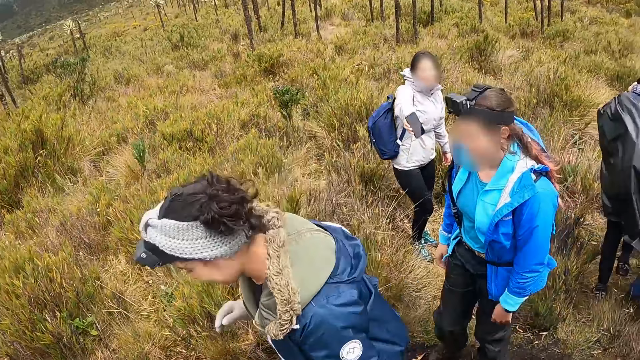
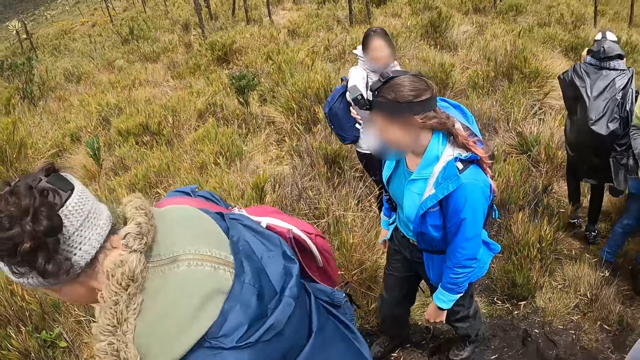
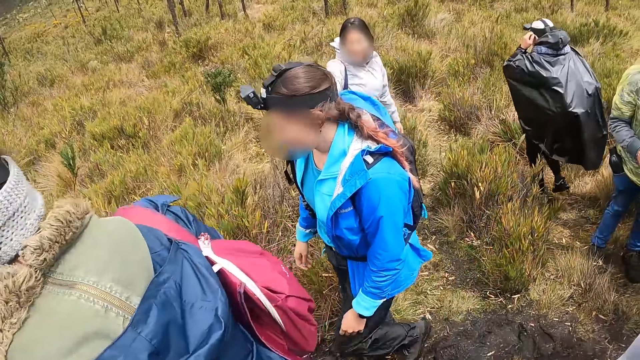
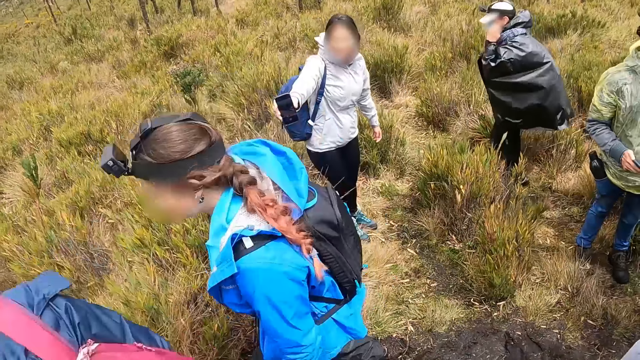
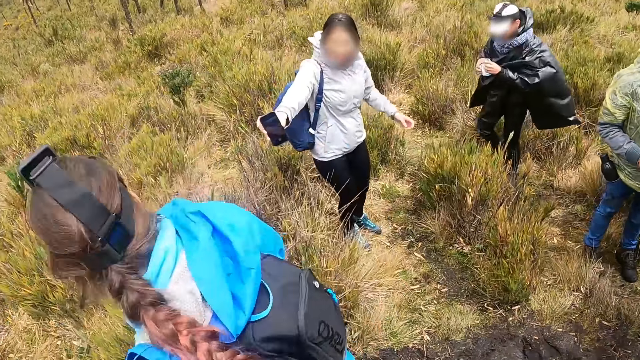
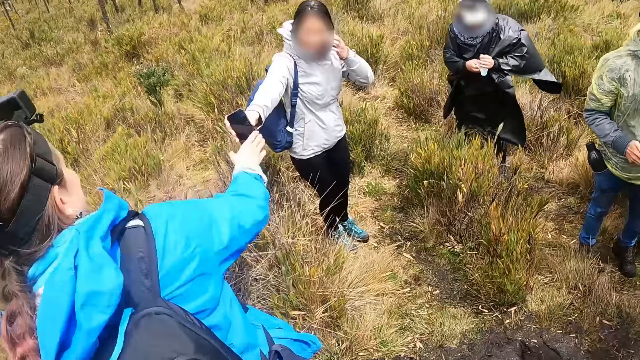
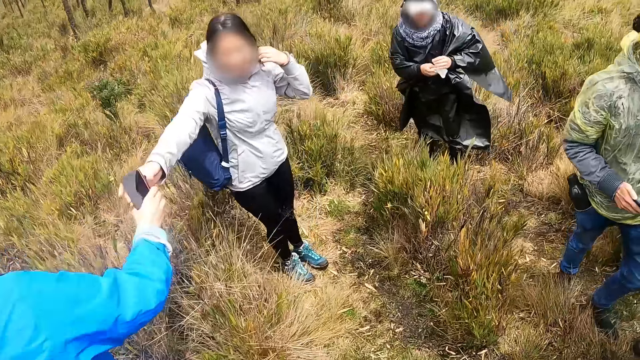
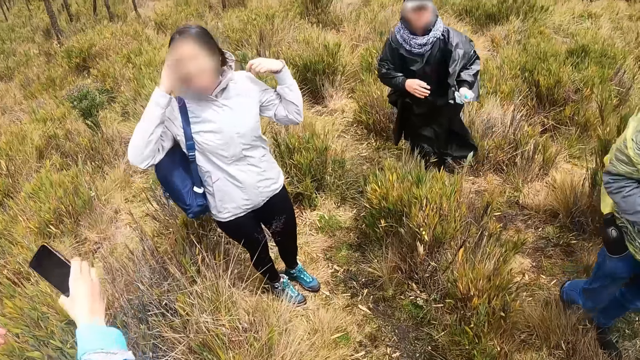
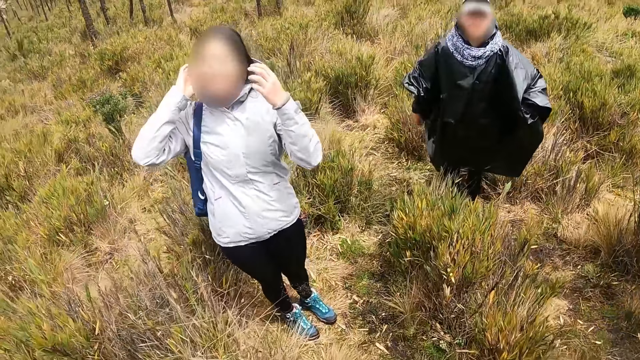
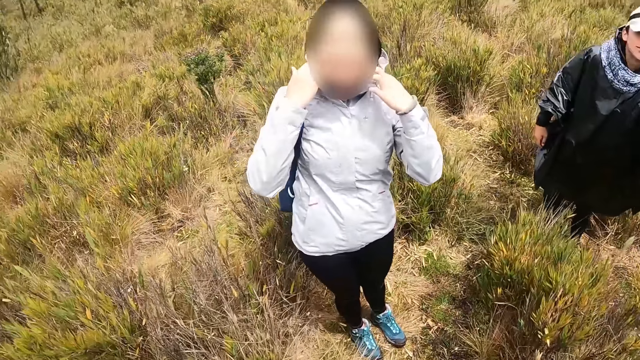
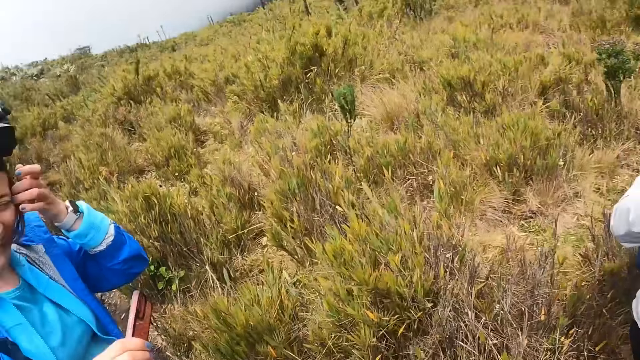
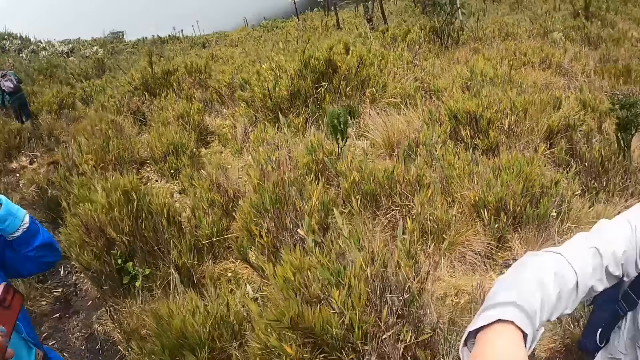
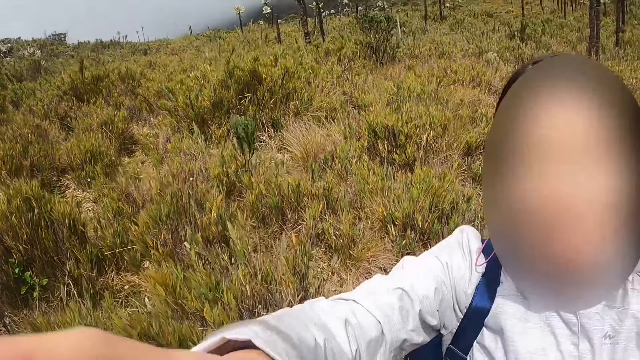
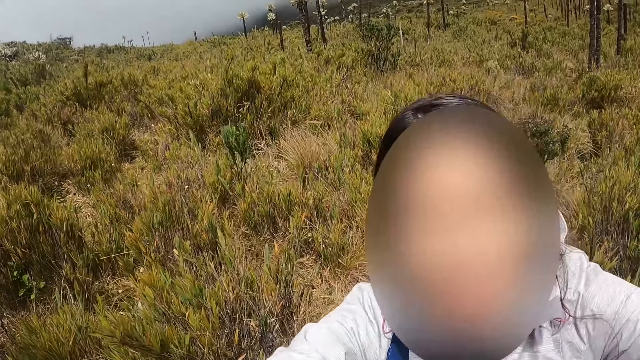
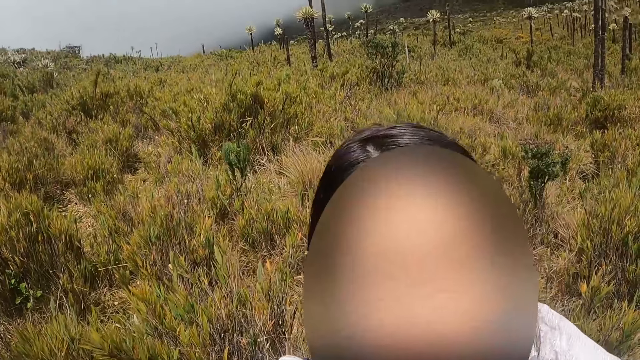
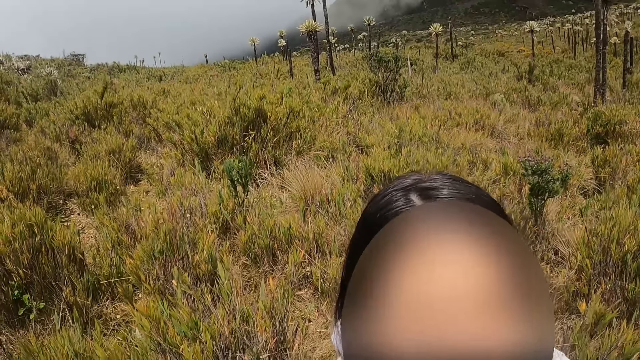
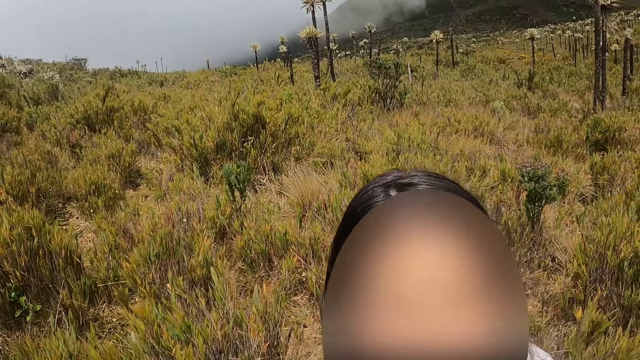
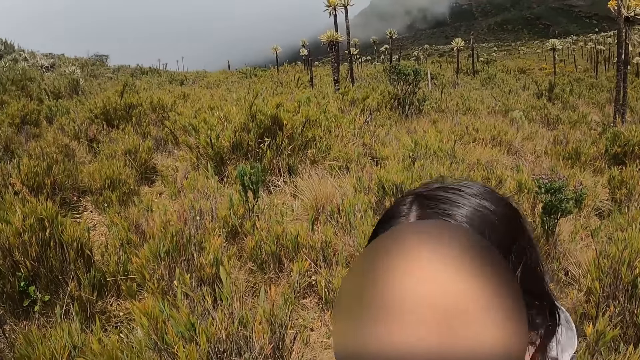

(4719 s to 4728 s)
The camera wearer looks around. A woman collects the phone from another woman with her right hand. The other woman interacts with the camera wearer.

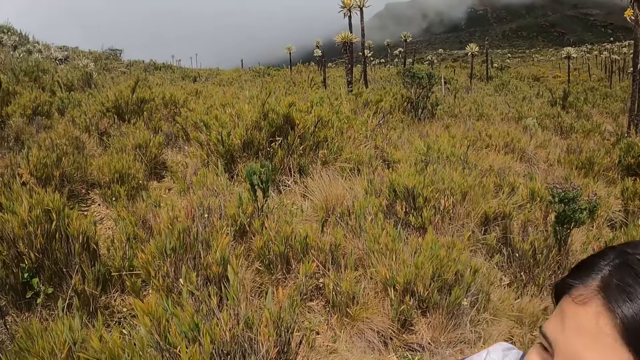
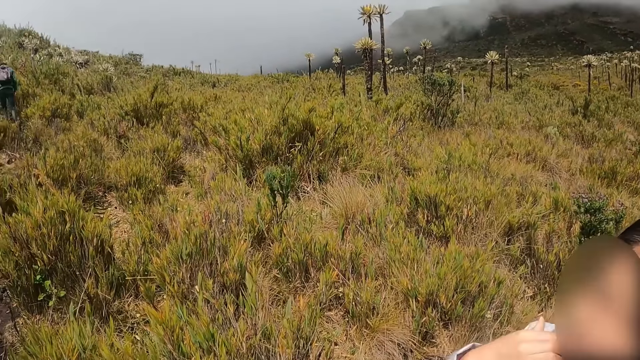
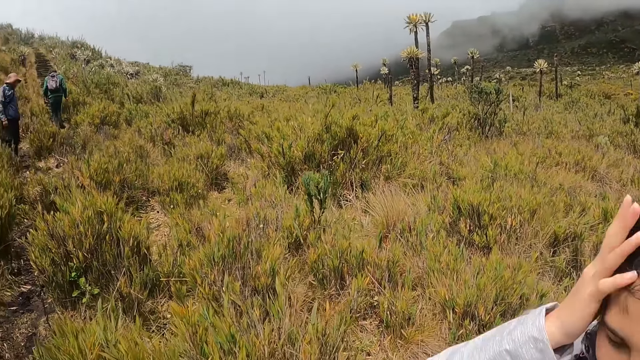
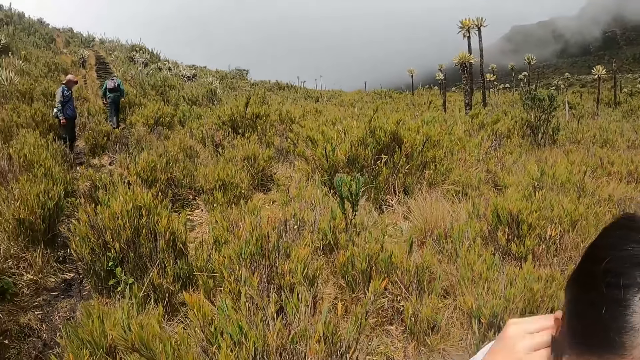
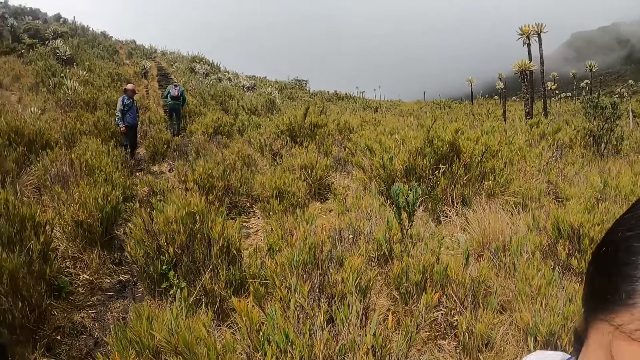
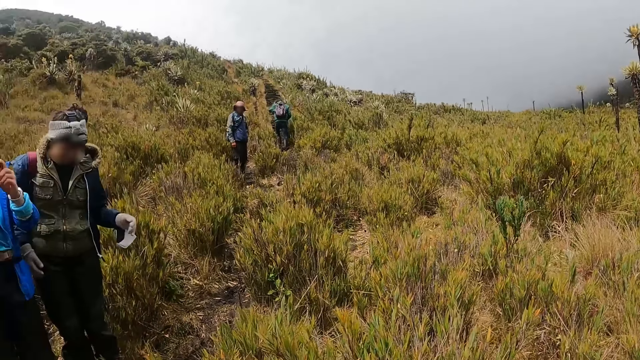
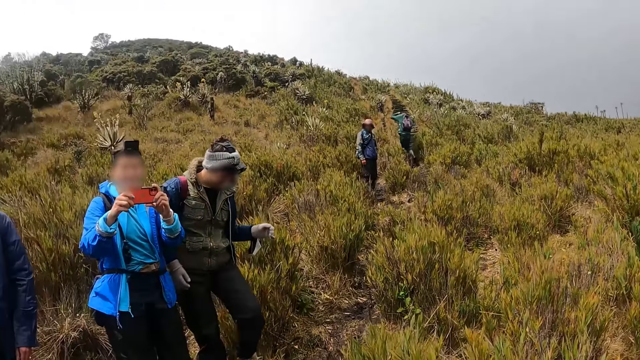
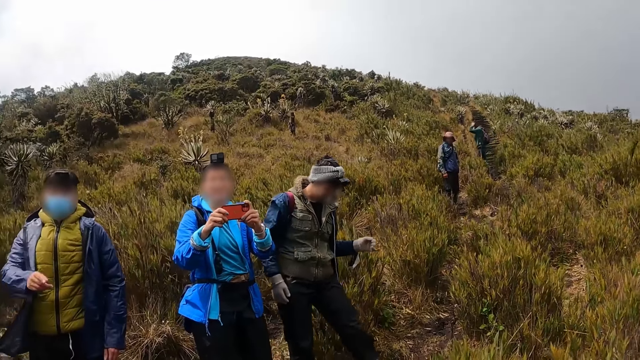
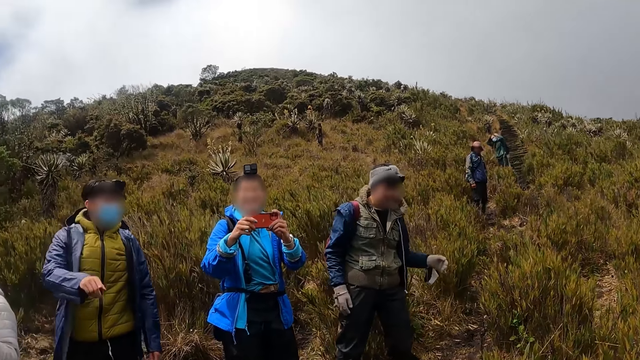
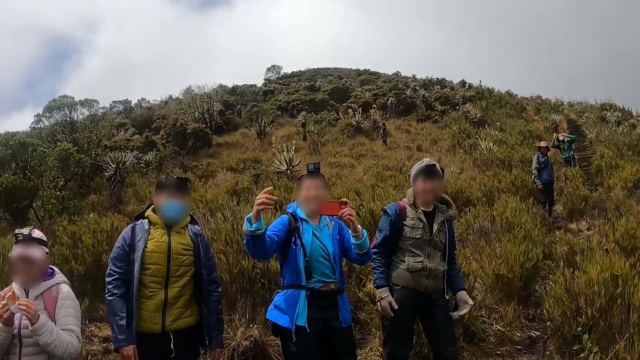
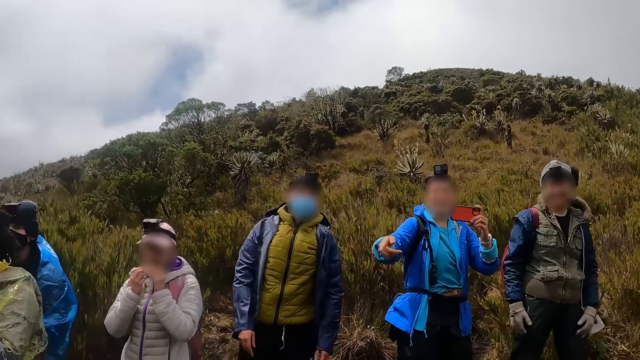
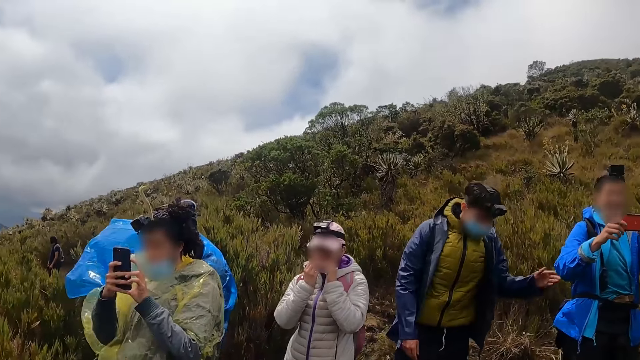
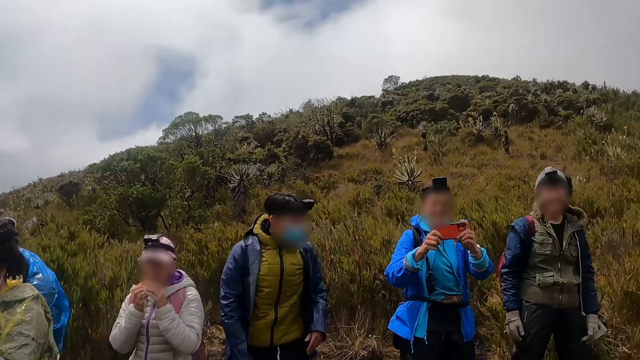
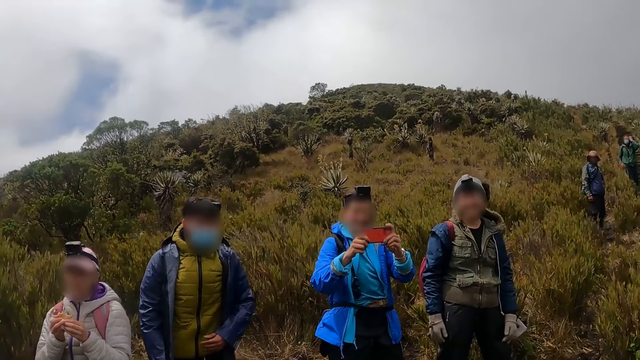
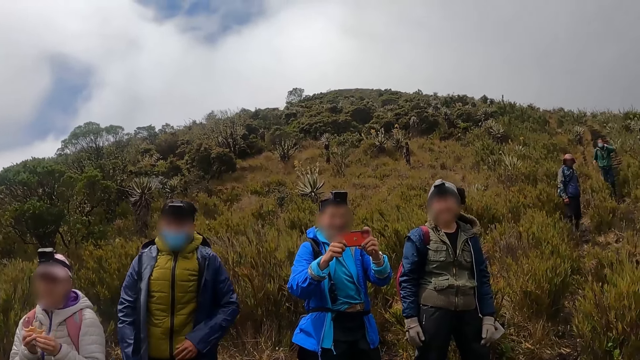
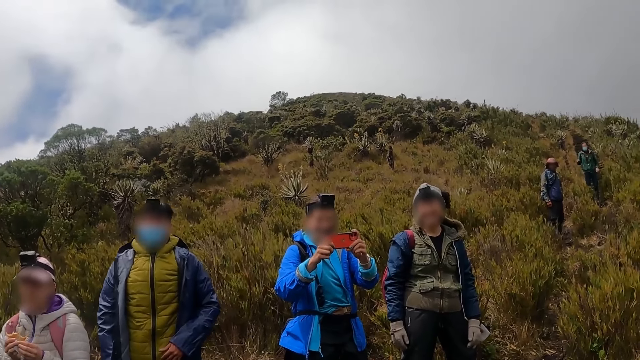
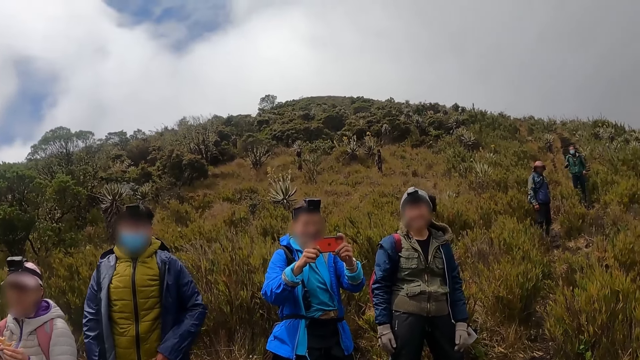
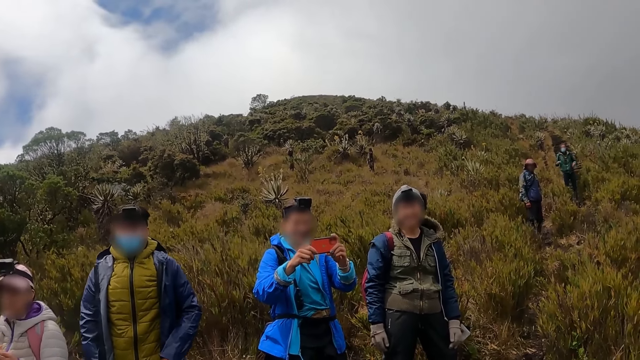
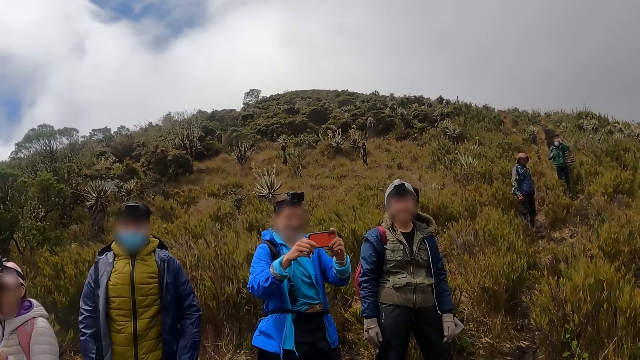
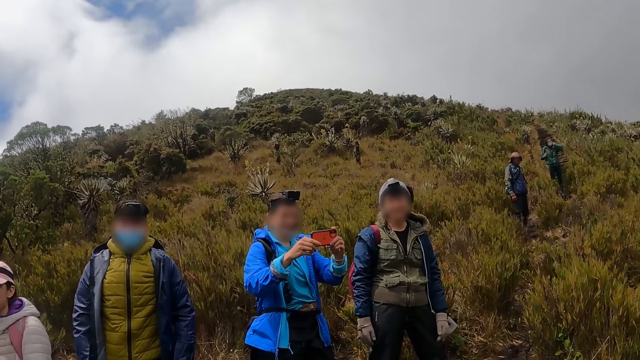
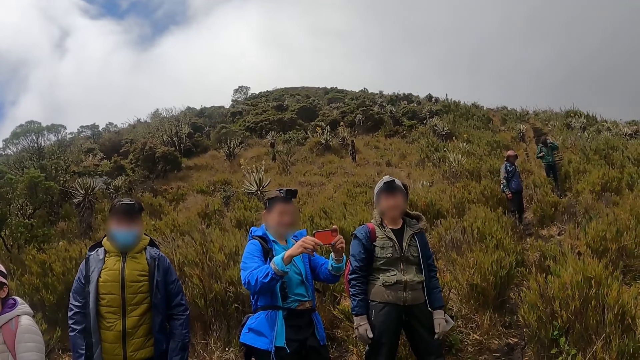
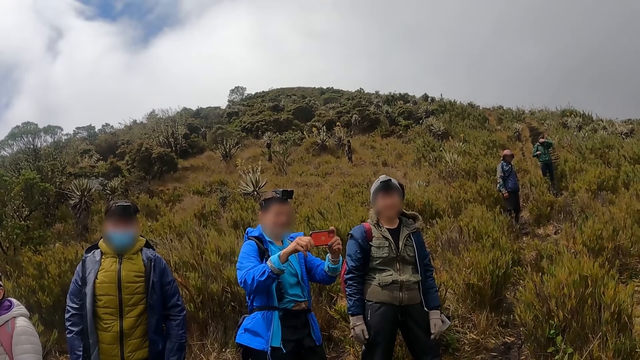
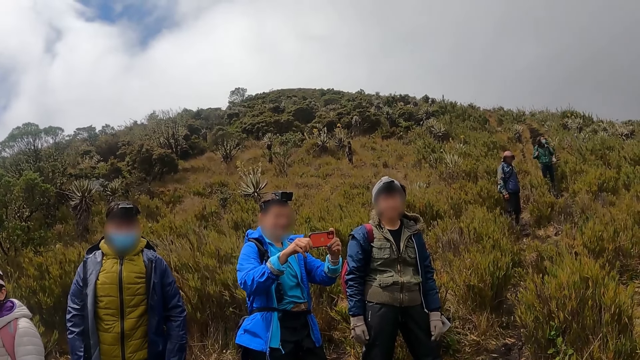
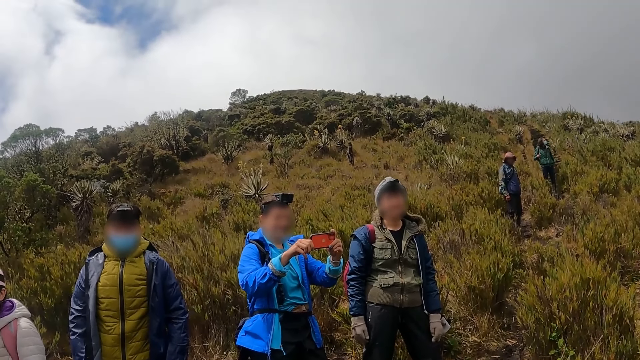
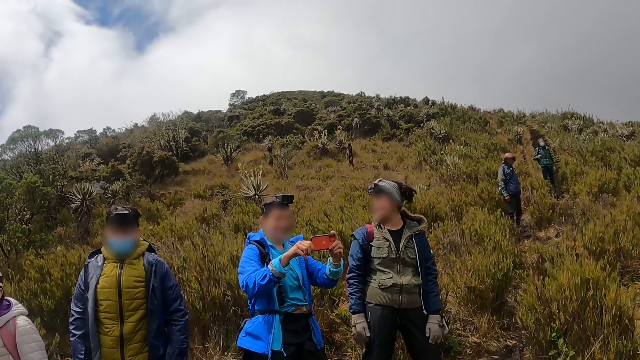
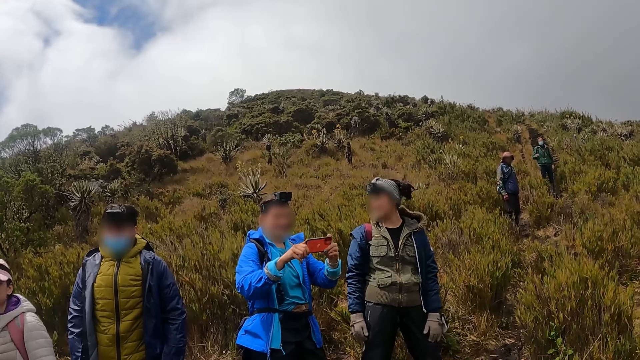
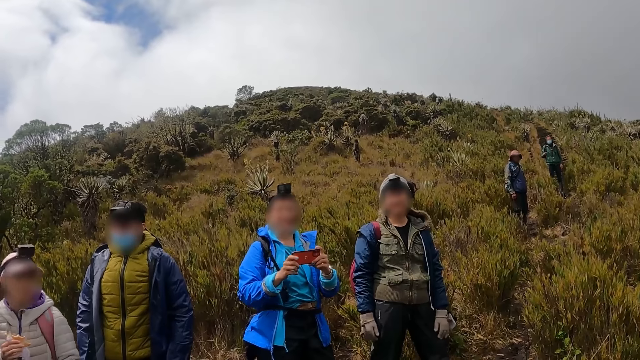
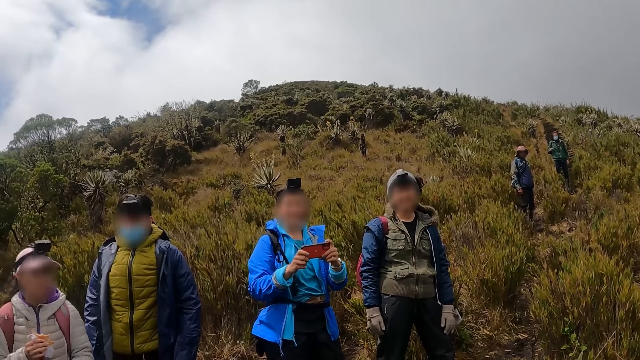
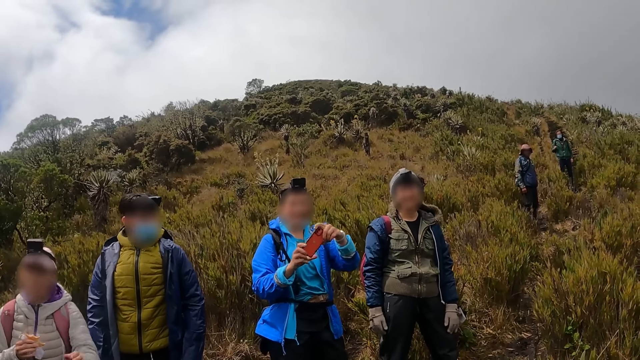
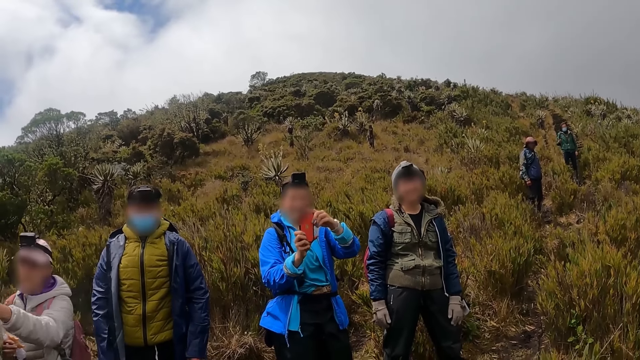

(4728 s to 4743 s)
A lady straightens the hair. A woman operates the phone with both hands. The camera wearer looks around. Another woman eats the sandwich in both hands. A man operates the phone with both hands. The first woman operates the phone with both hands.
